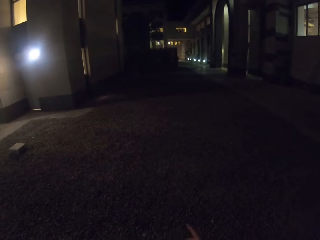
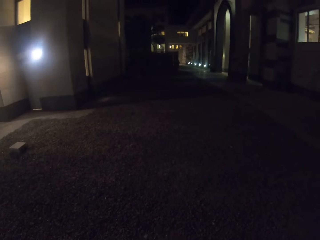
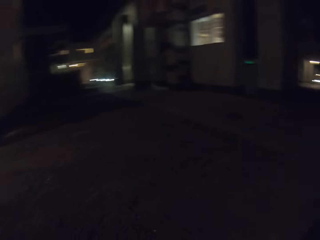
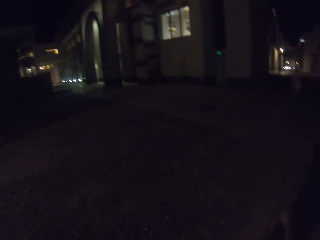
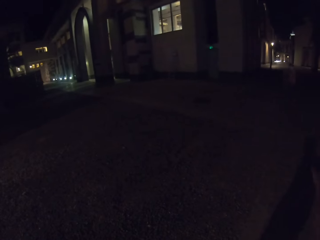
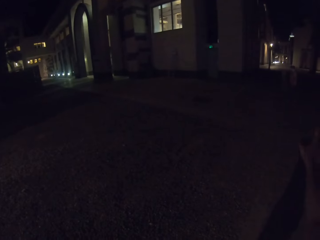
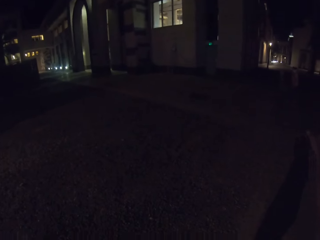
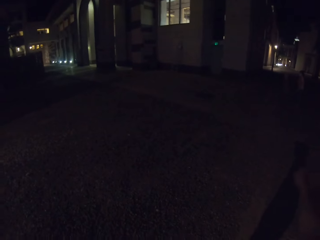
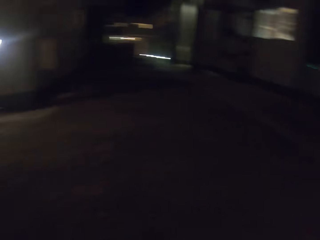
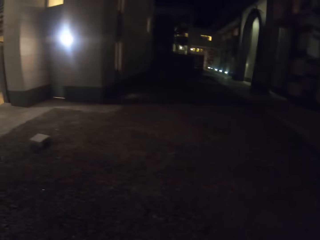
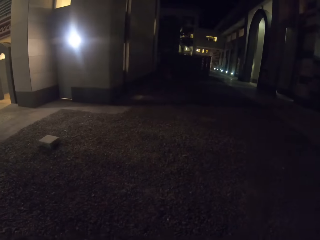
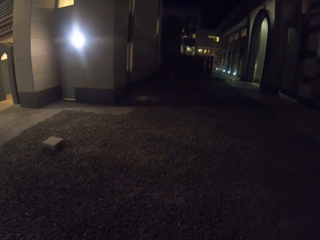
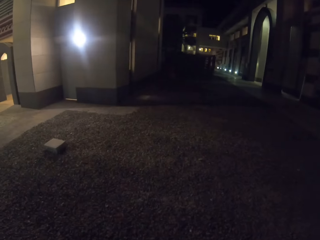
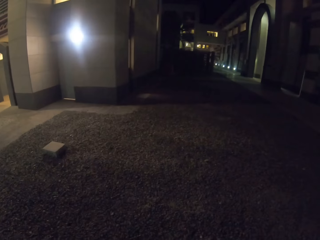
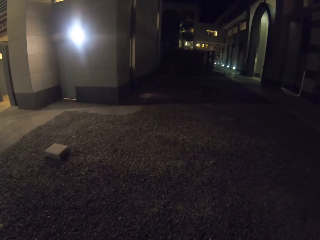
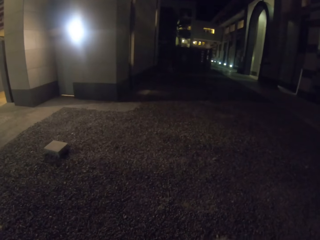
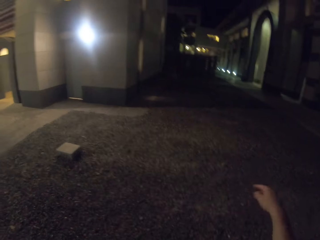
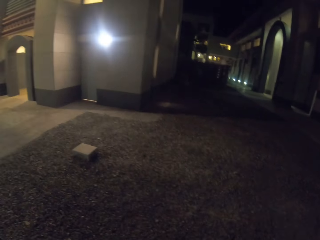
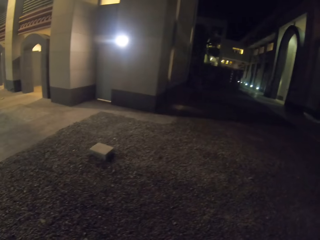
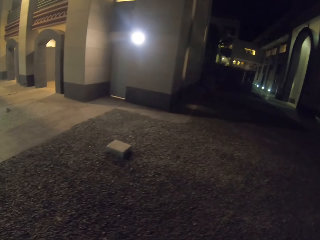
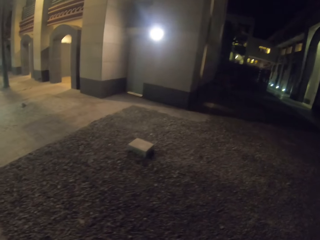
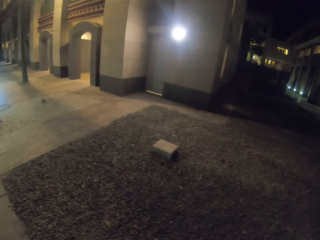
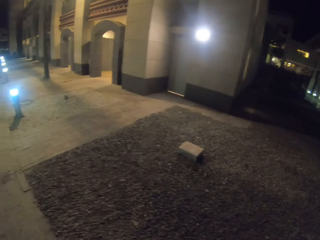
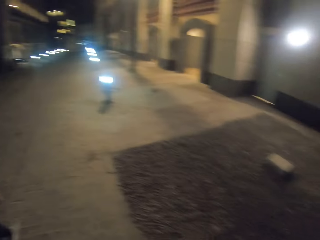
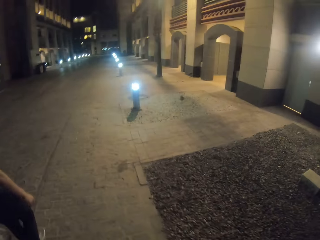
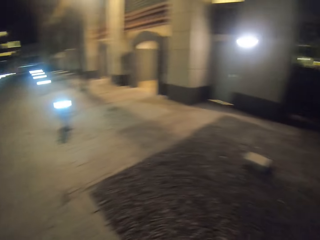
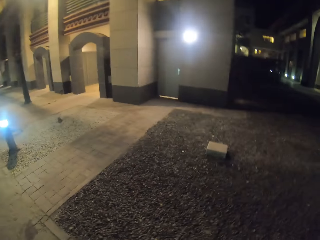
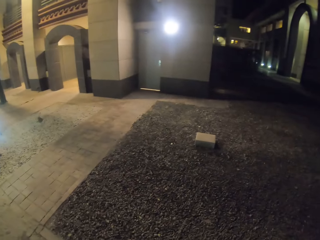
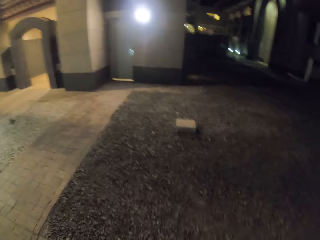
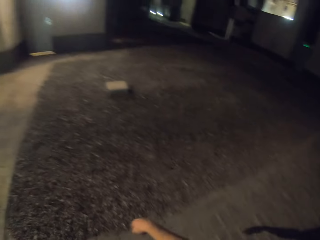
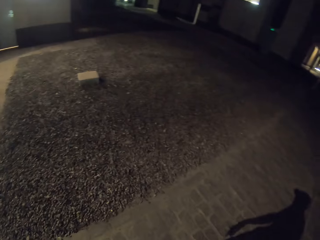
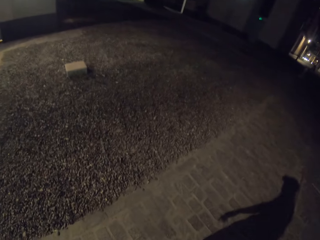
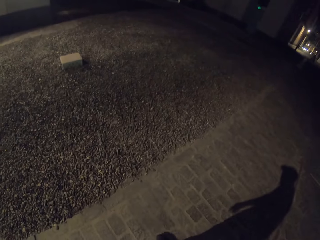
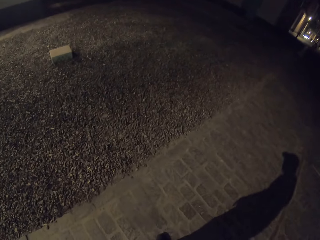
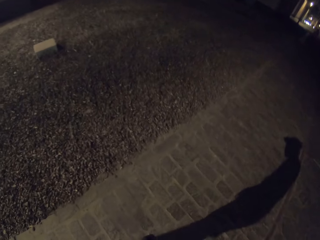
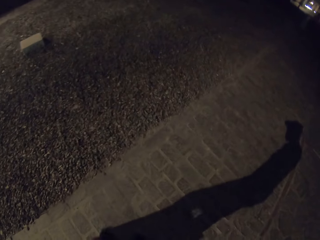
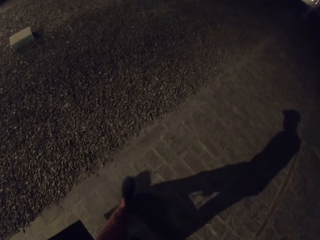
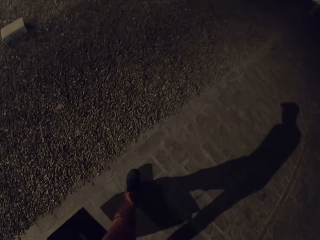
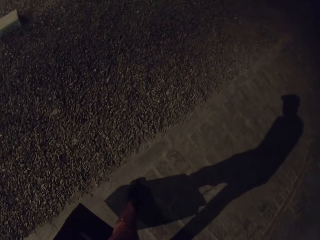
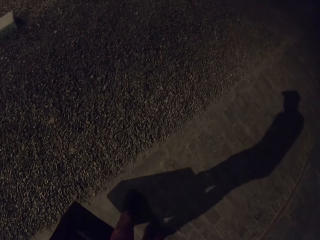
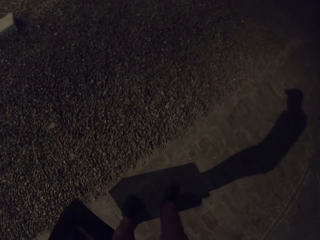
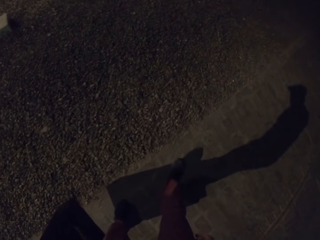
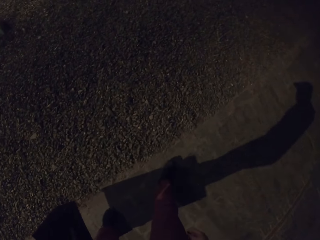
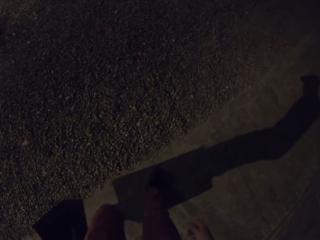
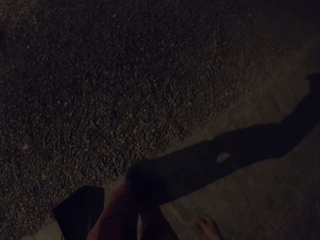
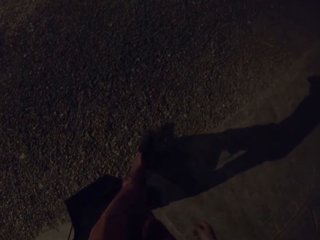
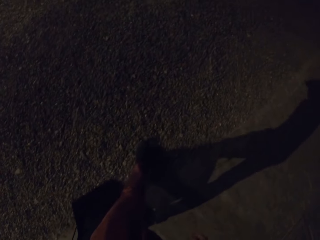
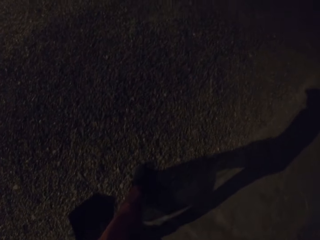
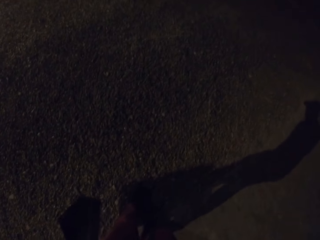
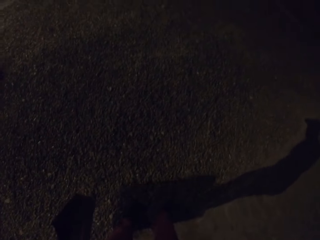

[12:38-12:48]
The camera wearer gestures with his hand. He walks on the road.

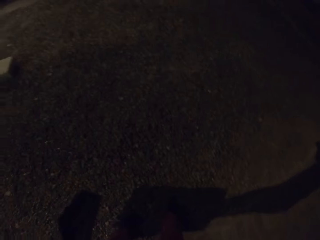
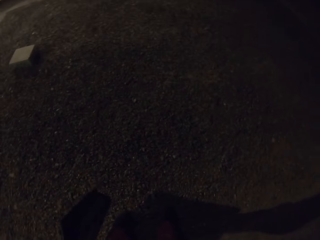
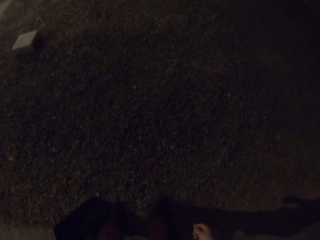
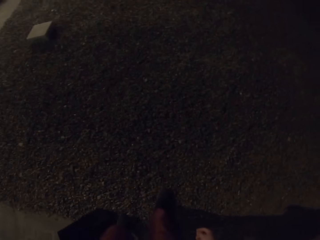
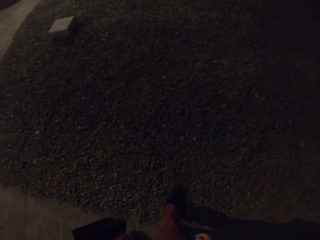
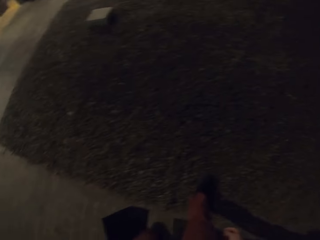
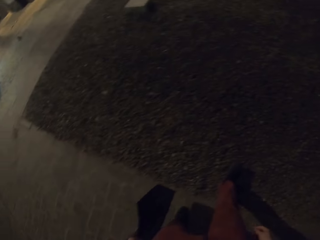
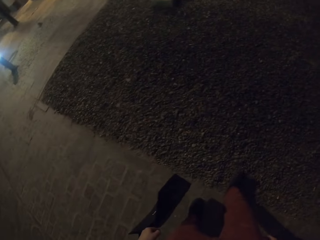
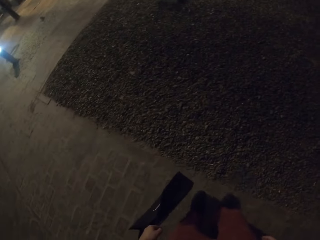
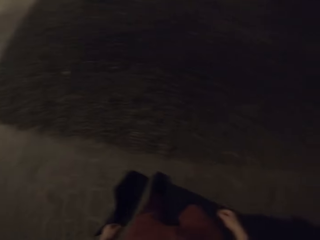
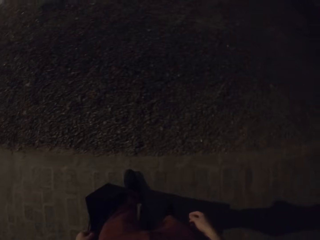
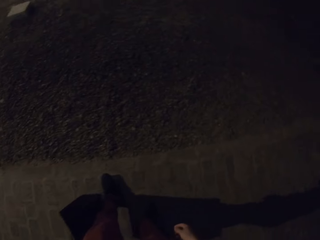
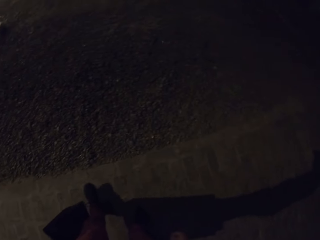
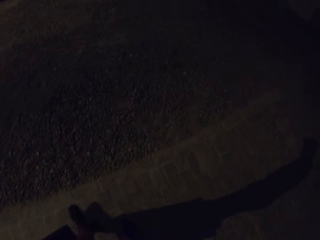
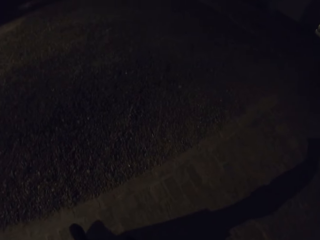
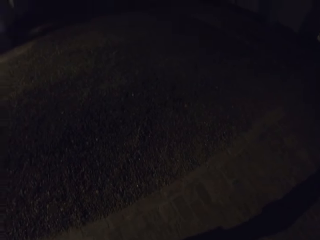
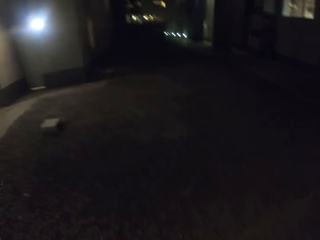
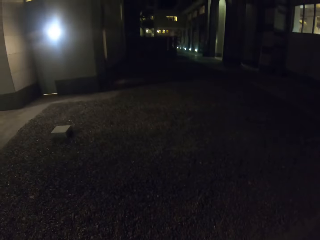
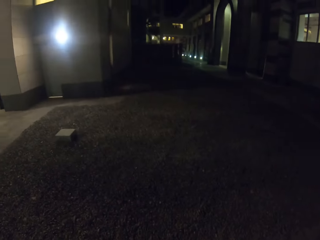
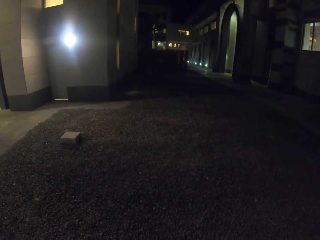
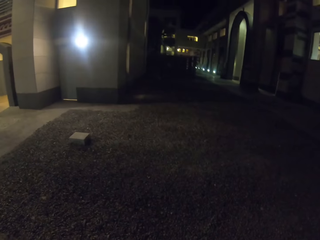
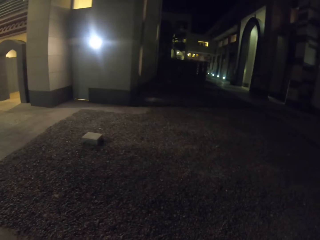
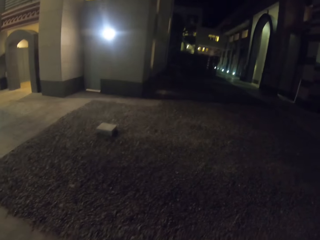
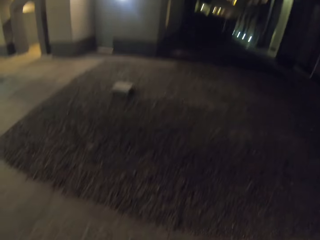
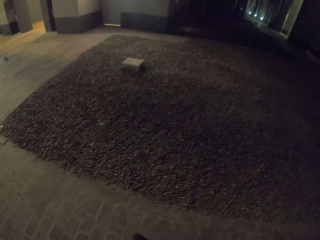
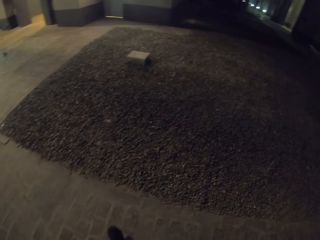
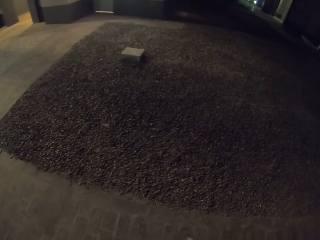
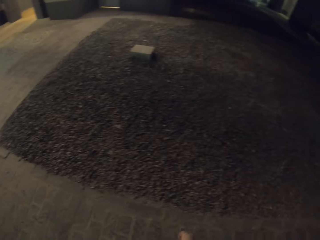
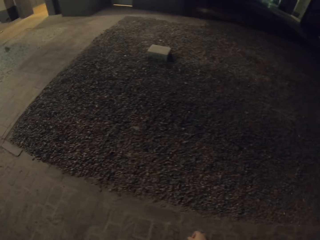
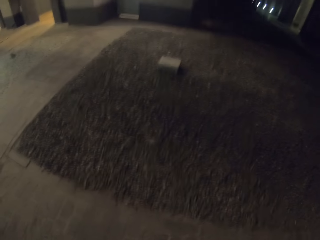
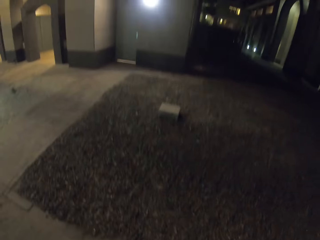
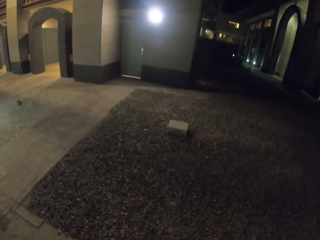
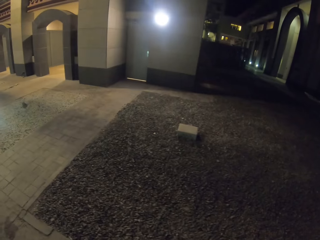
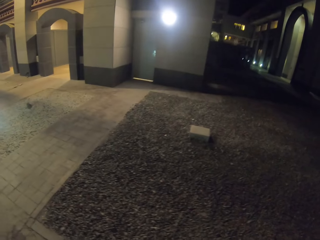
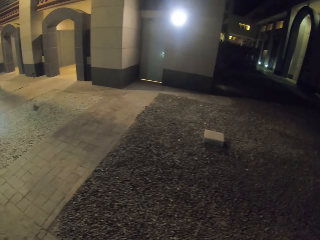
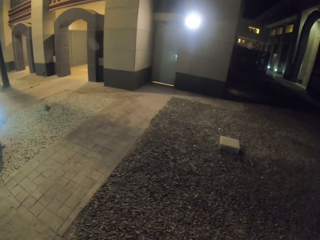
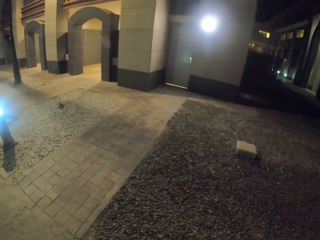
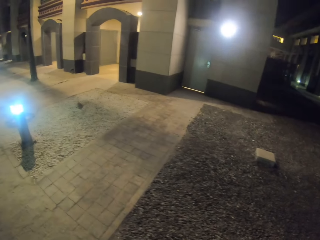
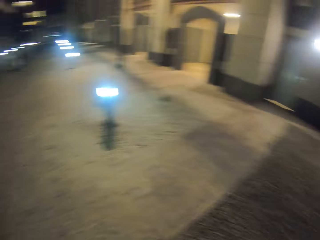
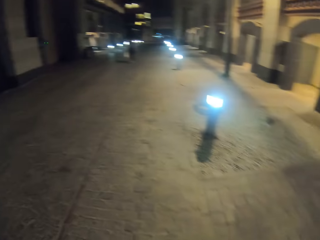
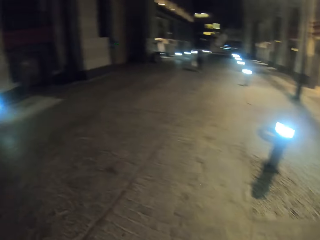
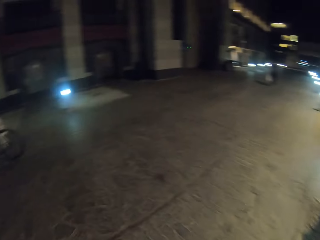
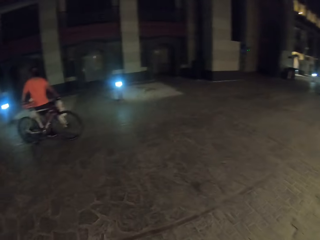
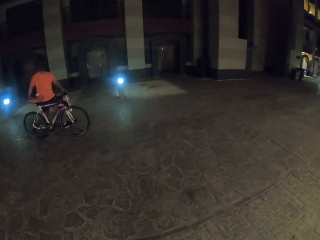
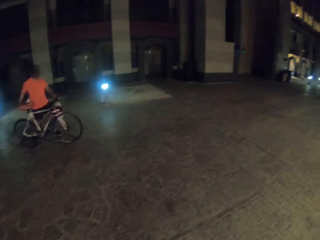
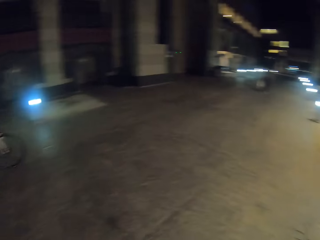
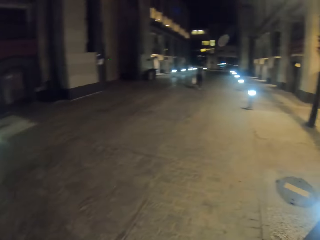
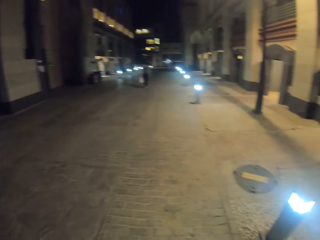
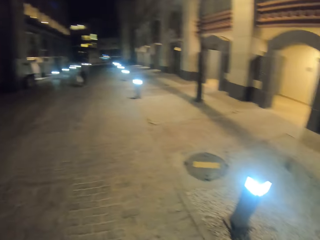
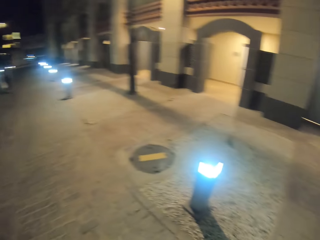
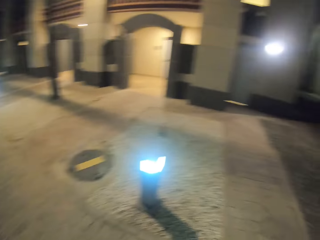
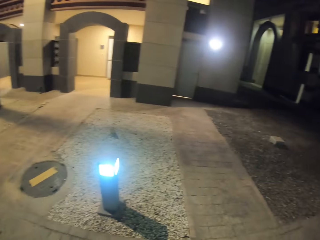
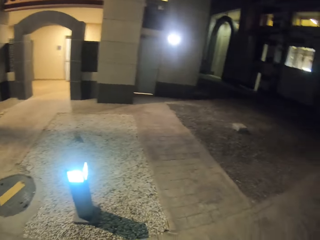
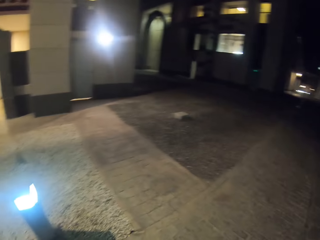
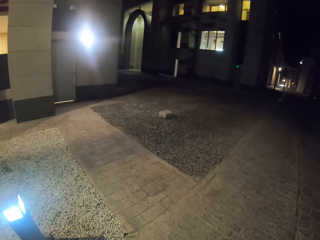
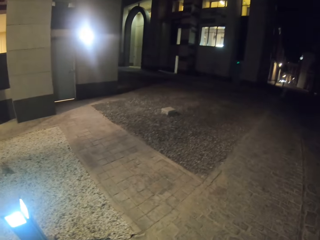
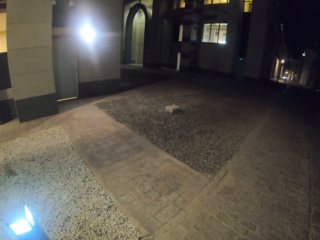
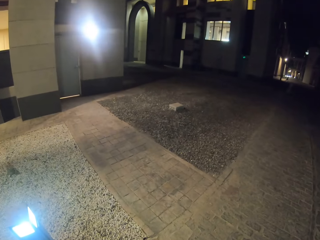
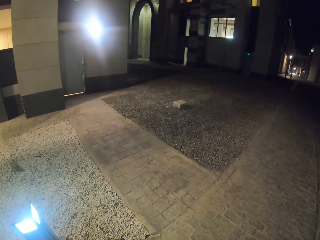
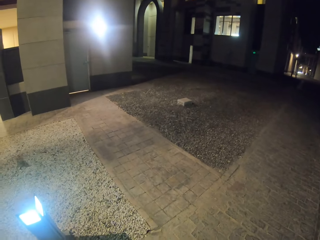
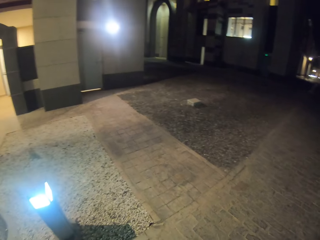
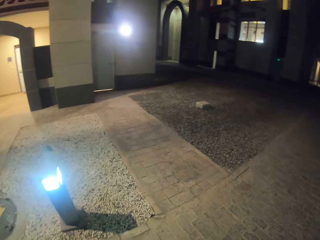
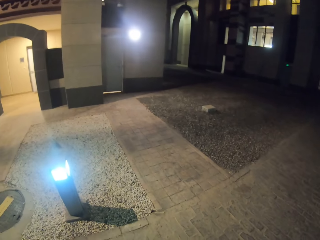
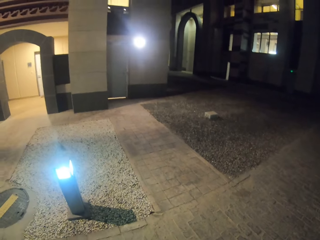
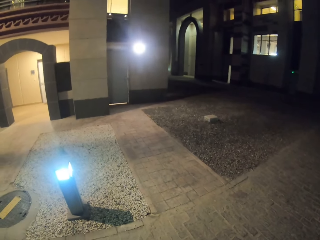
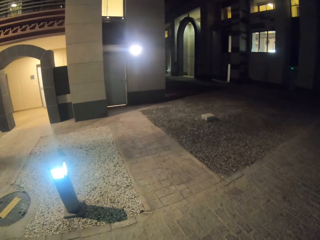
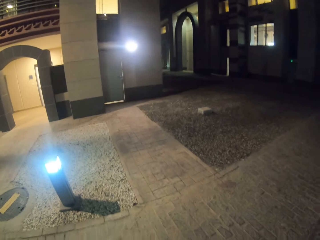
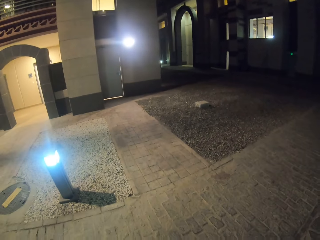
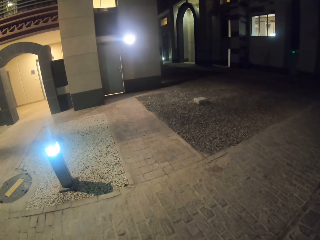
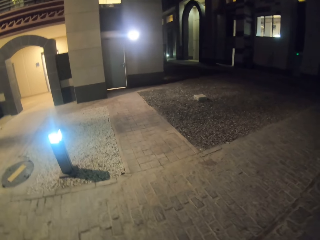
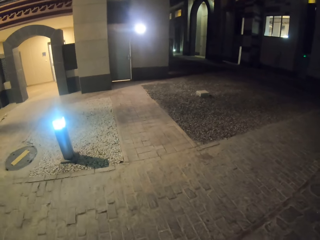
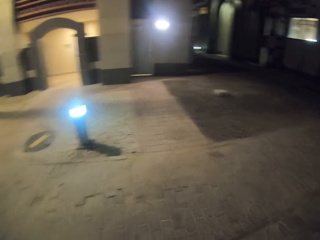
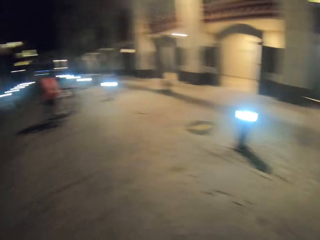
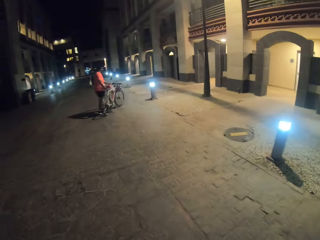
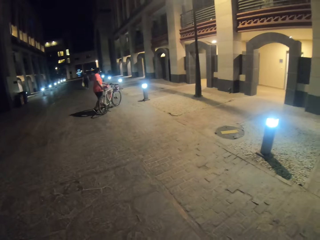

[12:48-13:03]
The camera wearer is holding the shopping bag. They walk. They look at the ground. They look around the road.
